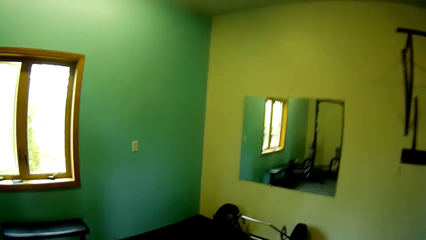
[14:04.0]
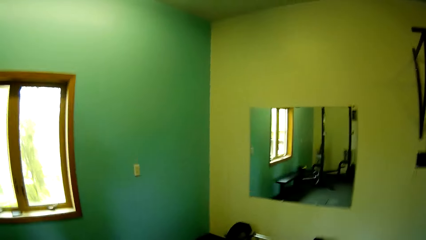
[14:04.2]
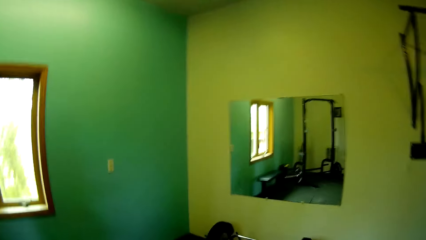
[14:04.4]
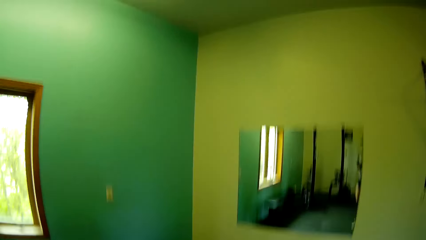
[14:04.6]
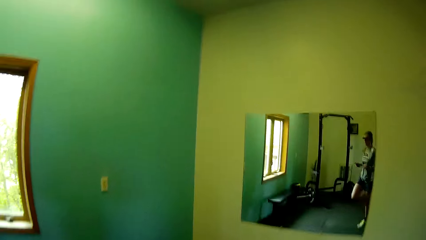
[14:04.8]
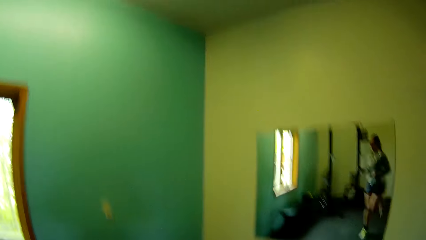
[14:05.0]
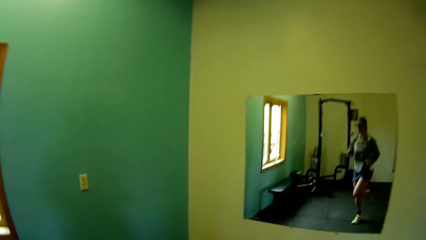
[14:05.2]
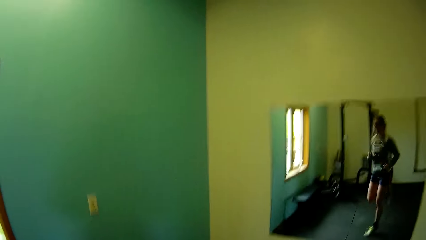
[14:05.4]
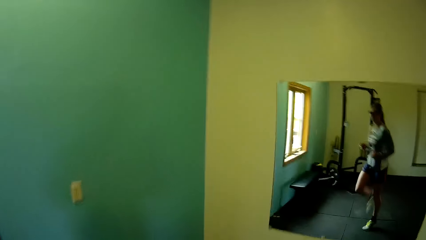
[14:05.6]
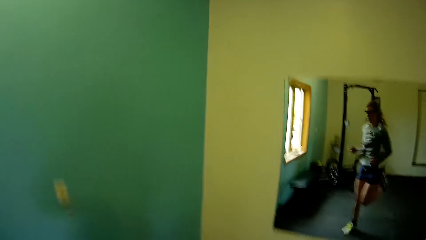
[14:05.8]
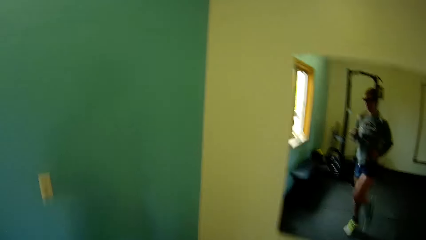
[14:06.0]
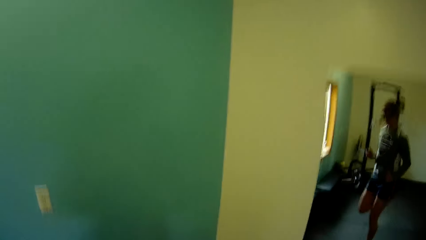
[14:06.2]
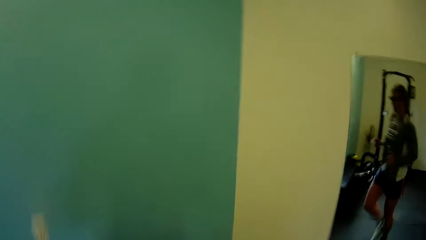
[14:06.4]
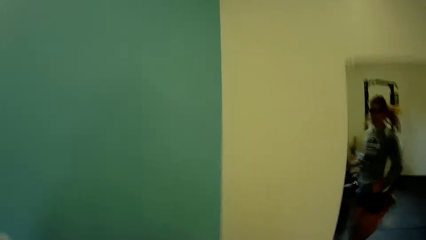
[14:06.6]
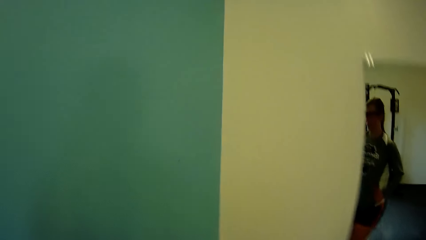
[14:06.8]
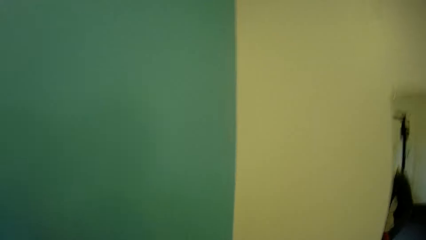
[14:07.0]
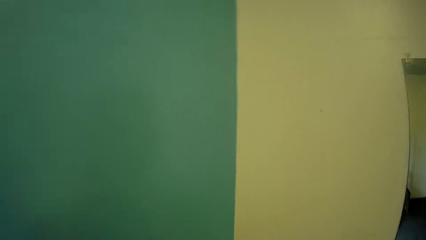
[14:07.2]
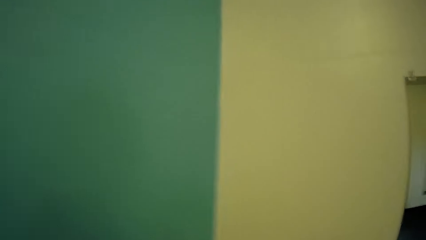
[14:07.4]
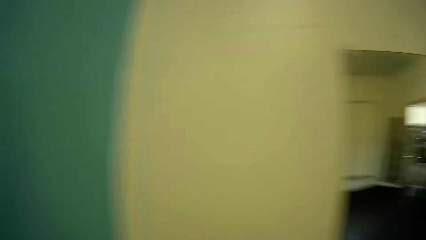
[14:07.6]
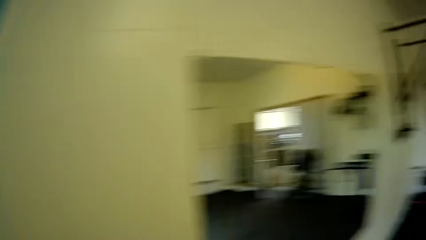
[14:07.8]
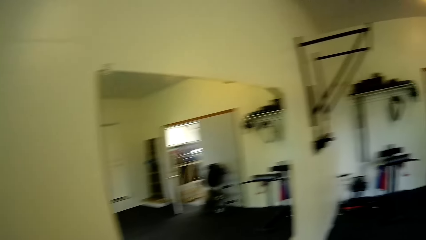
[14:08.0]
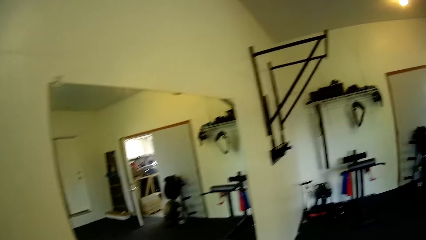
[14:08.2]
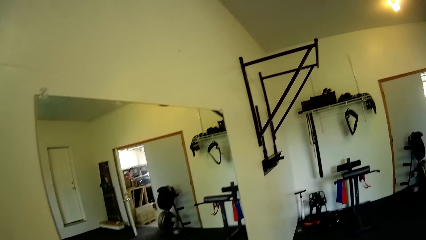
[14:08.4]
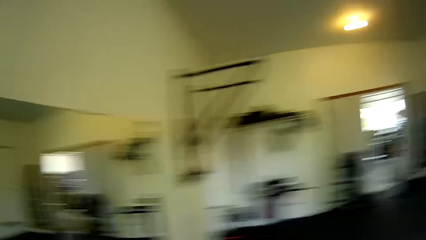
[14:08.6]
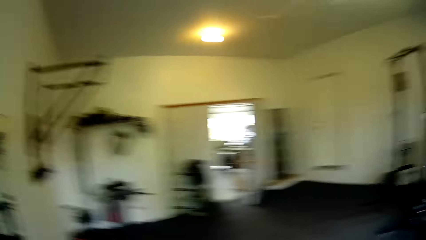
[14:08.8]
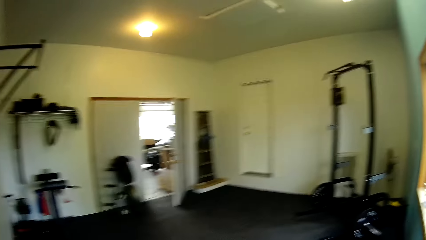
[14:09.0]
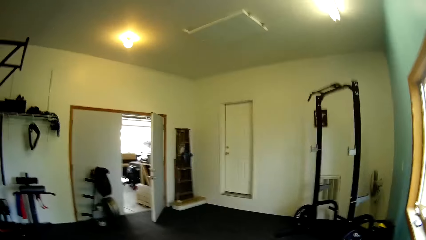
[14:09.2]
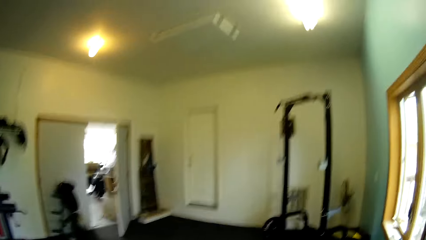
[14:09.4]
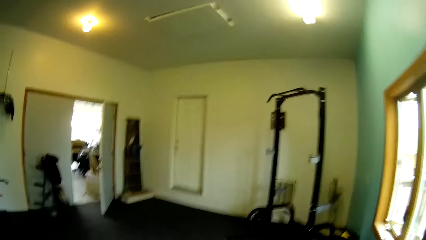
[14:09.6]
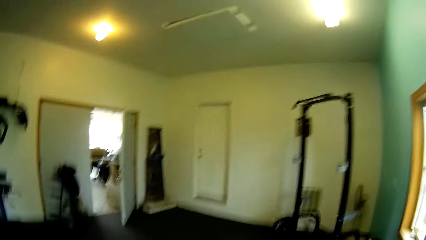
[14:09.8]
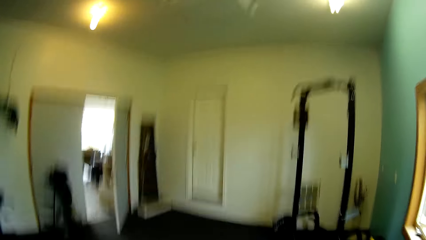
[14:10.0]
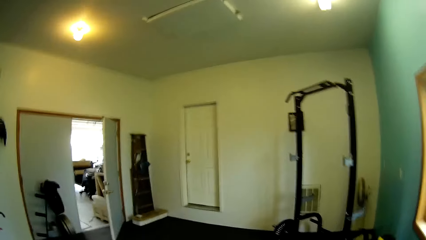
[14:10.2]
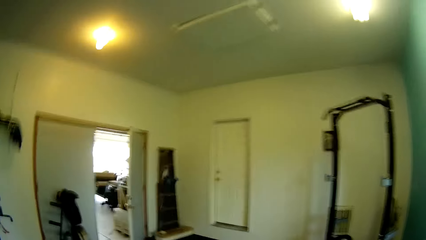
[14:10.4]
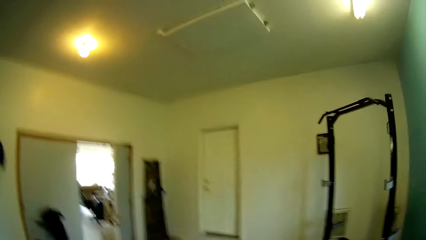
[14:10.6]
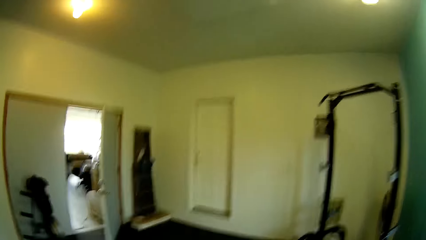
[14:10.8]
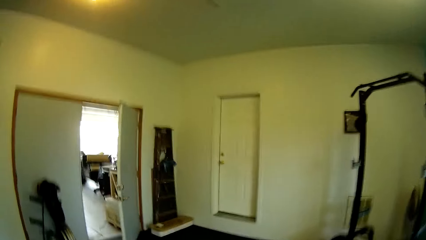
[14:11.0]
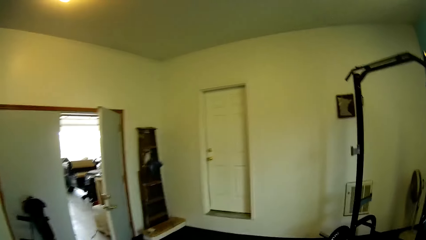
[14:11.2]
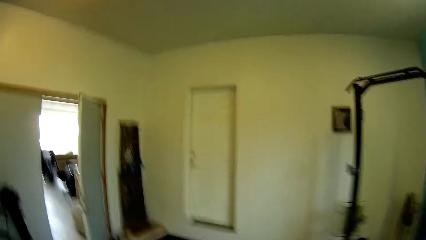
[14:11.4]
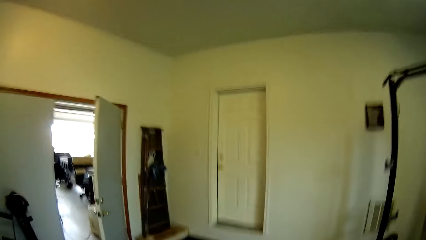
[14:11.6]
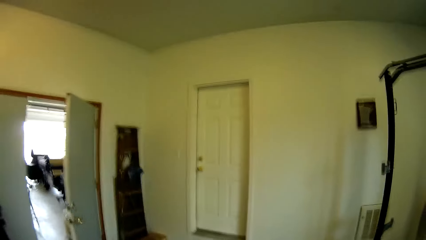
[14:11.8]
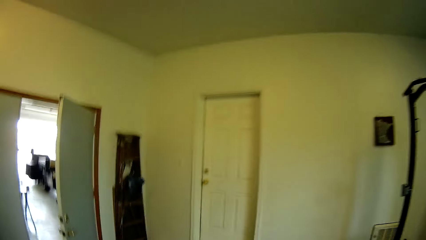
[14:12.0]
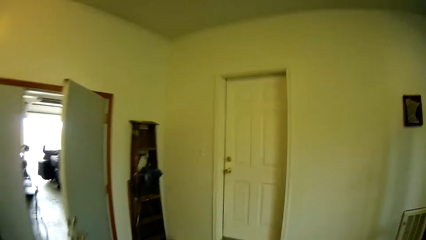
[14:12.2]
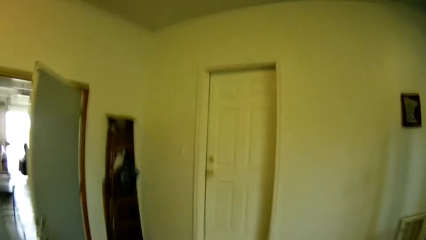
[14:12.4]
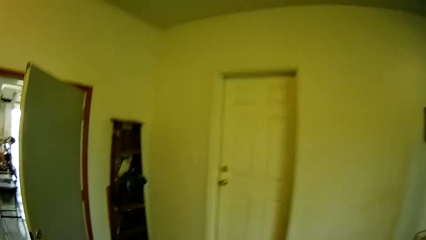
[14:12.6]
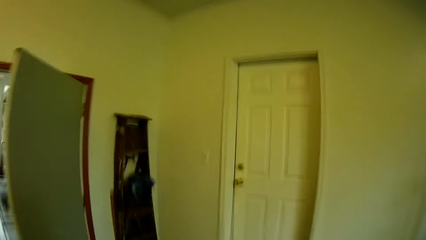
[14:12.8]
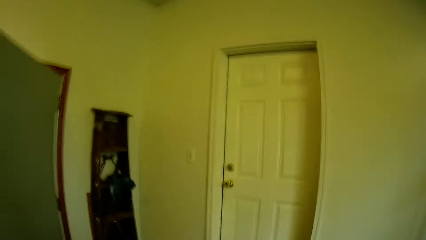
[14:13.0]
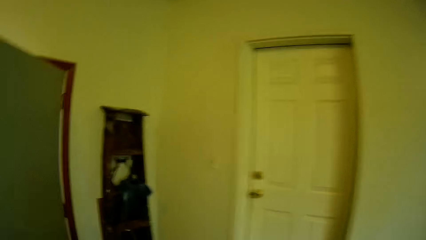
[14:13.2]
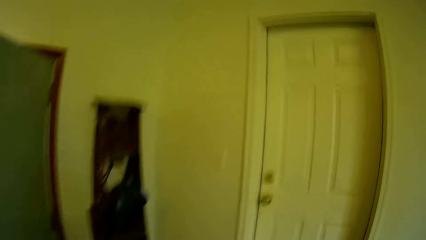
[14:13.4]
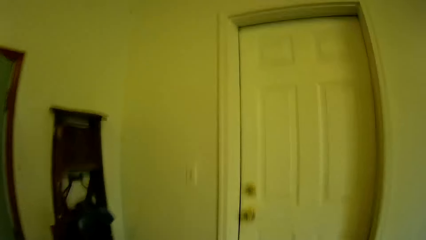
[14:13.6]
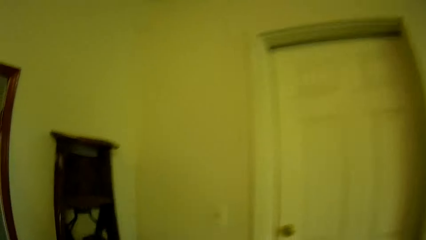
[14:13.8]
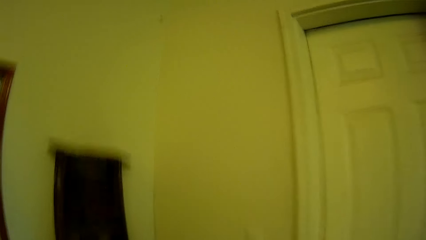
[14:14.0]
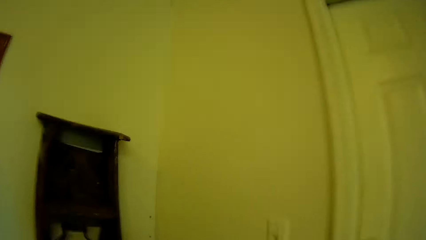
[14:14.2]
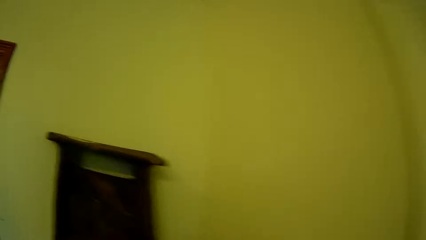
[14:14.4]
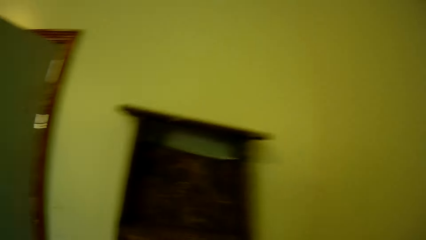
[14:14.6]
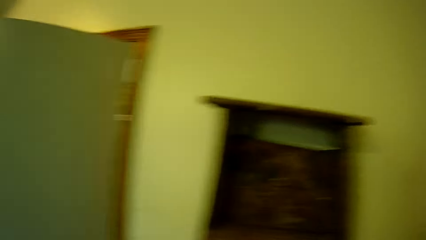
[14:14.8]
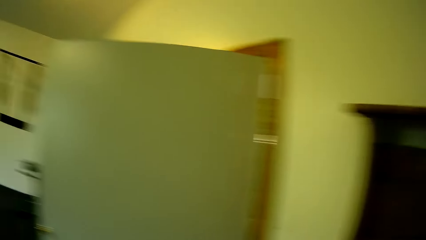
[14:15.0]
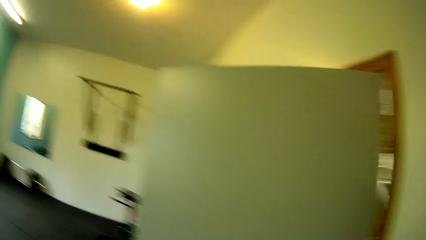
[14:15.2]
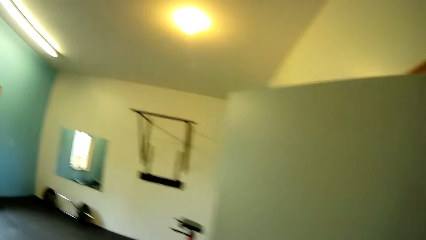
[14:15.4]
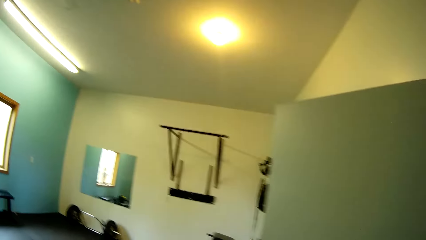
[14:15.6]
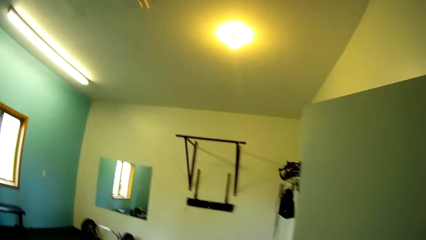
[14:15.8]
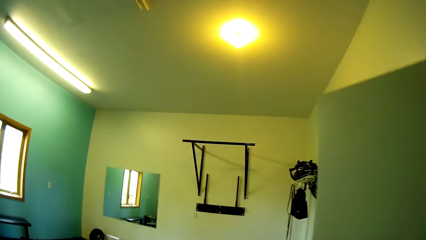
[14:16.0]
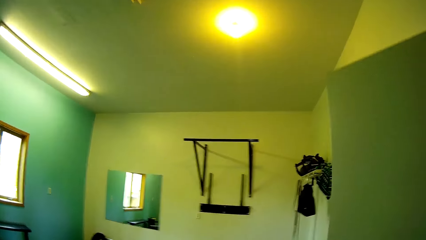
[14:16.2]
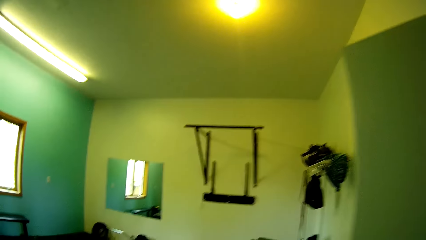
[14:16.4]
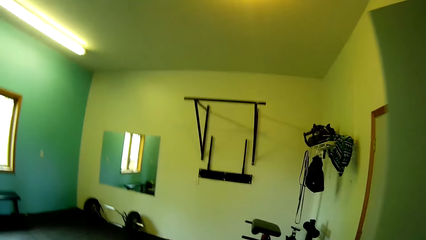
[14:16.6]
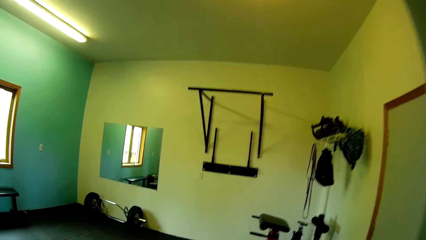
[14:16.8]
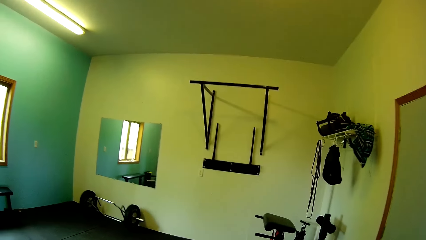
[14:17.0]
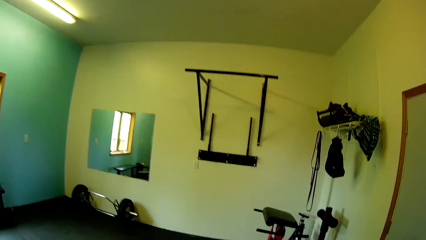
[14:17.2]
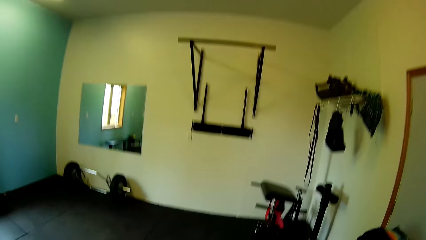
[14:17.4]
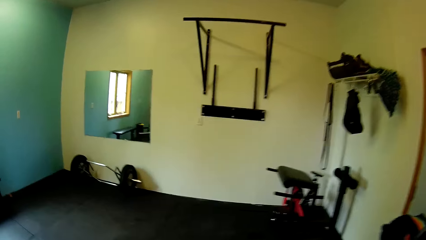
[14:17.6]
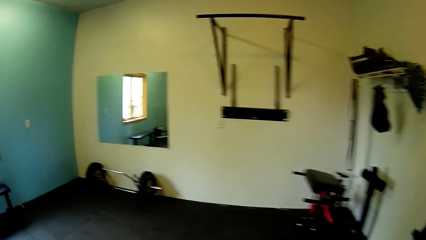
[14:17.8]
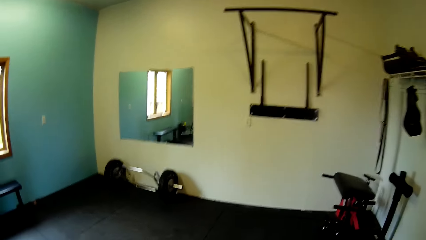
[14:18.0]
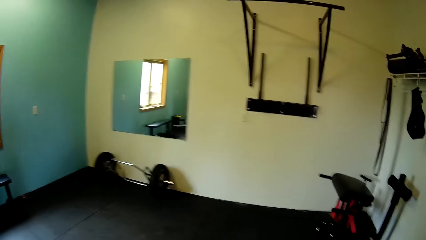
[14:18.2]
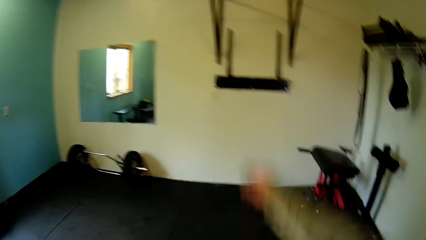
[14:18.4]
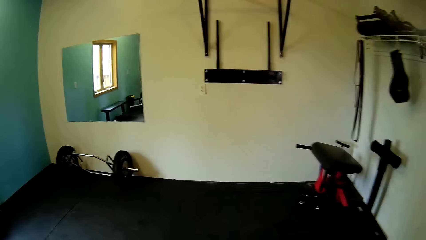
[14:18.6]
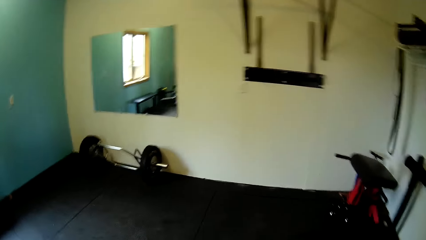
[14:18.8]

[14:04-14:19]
The camera wearer jumps on the gym floor. They jog around the room. They pause the exercise. They walk on the gym floor.
